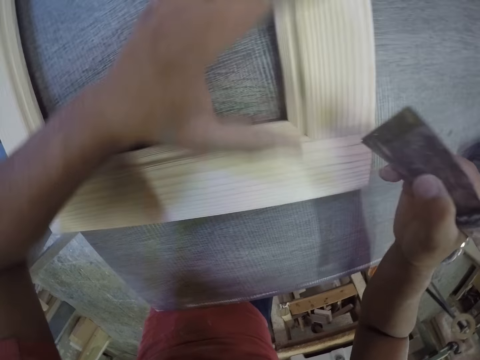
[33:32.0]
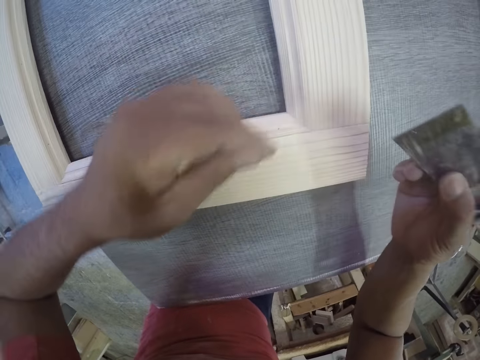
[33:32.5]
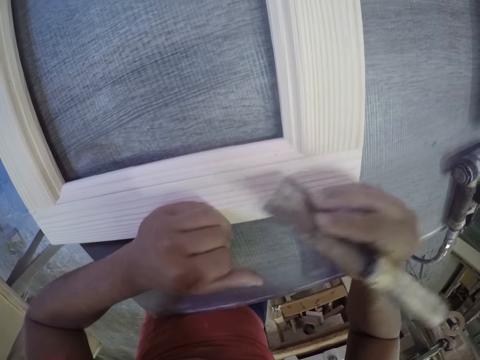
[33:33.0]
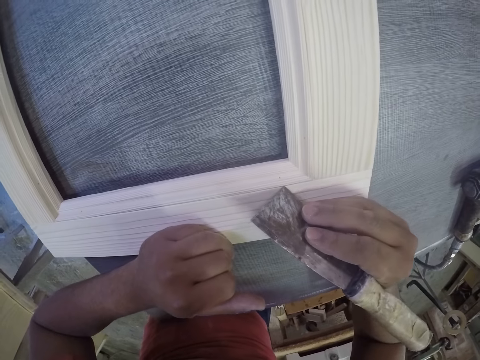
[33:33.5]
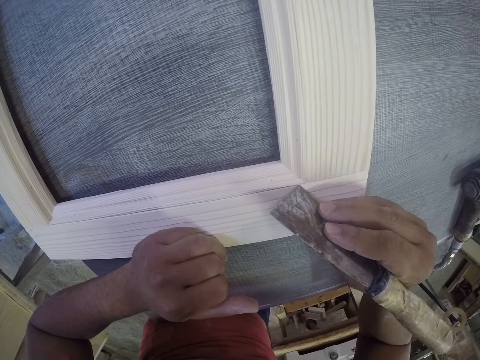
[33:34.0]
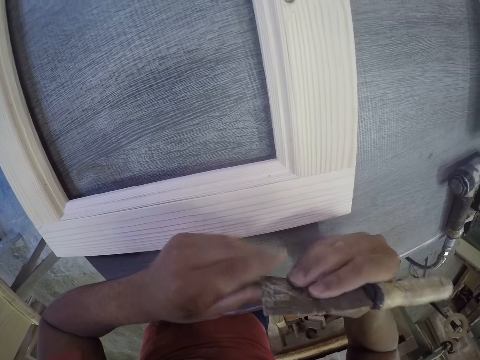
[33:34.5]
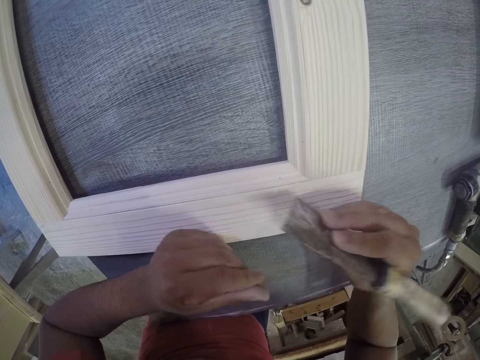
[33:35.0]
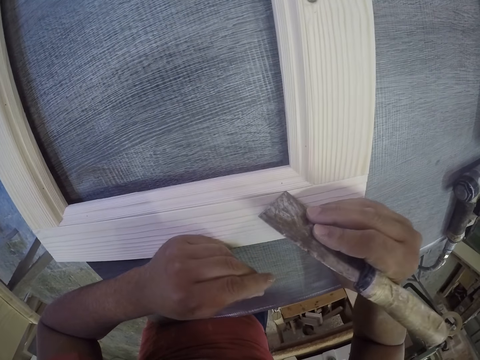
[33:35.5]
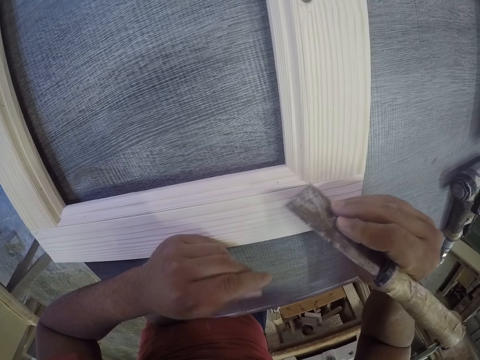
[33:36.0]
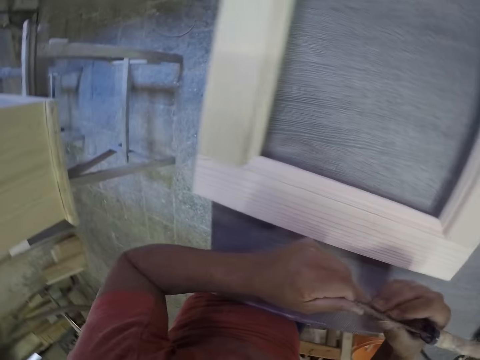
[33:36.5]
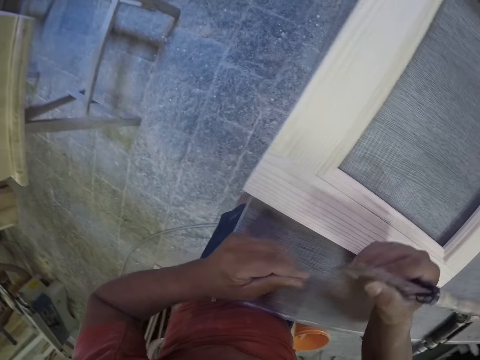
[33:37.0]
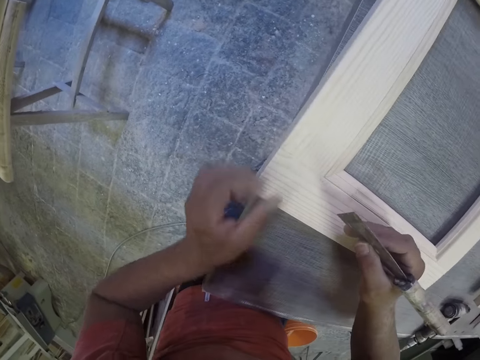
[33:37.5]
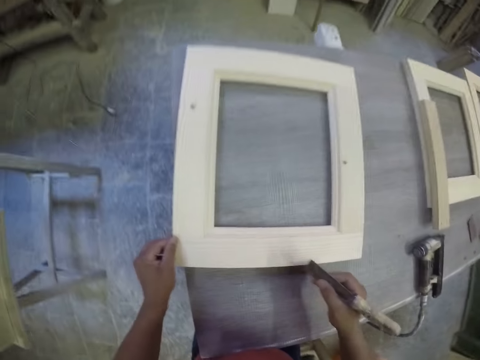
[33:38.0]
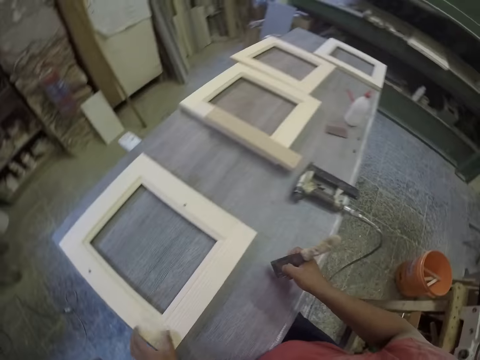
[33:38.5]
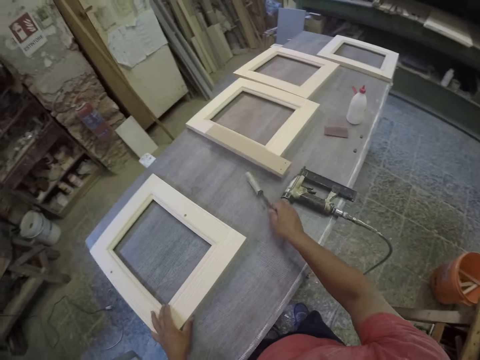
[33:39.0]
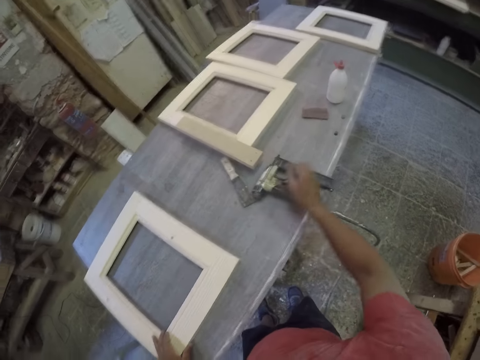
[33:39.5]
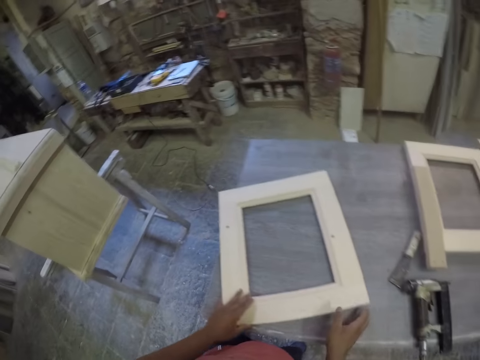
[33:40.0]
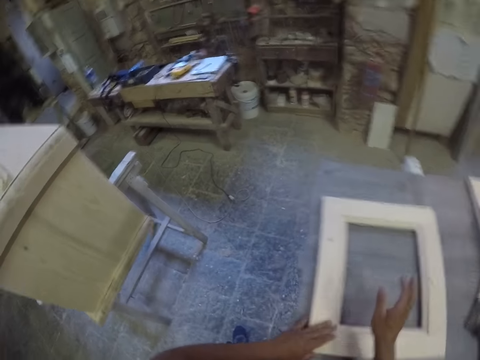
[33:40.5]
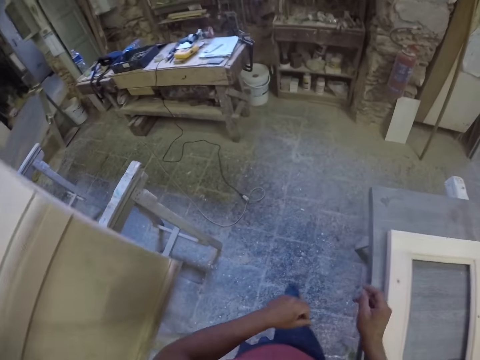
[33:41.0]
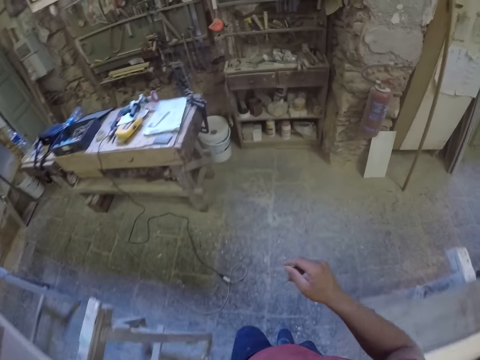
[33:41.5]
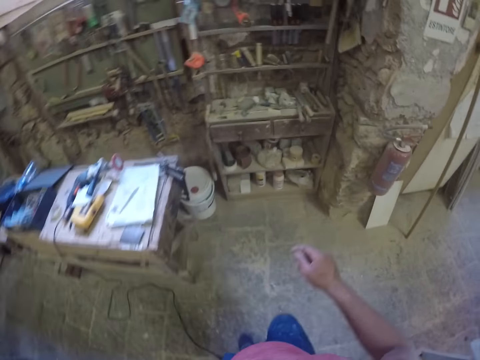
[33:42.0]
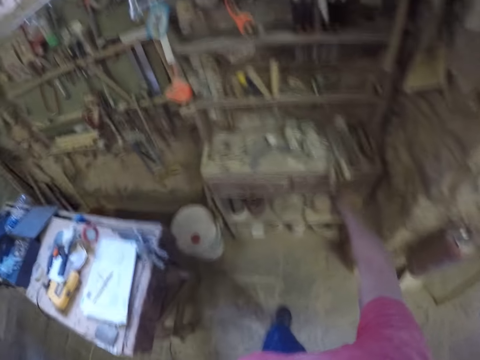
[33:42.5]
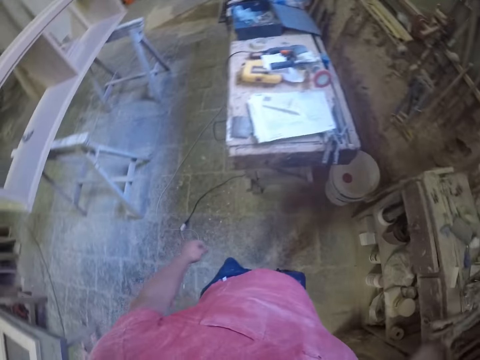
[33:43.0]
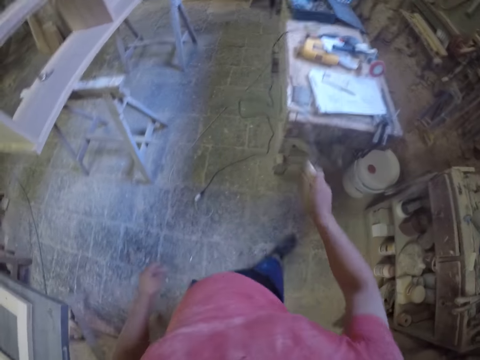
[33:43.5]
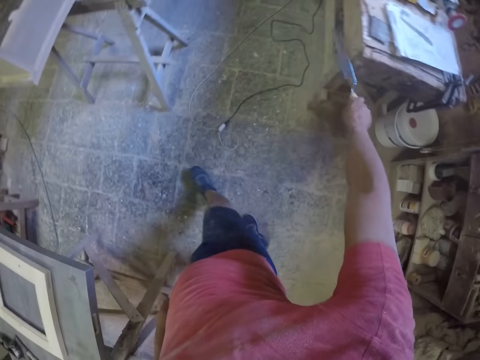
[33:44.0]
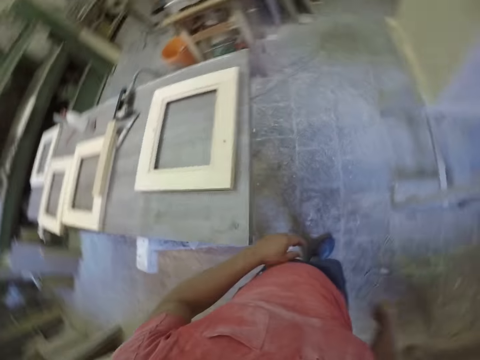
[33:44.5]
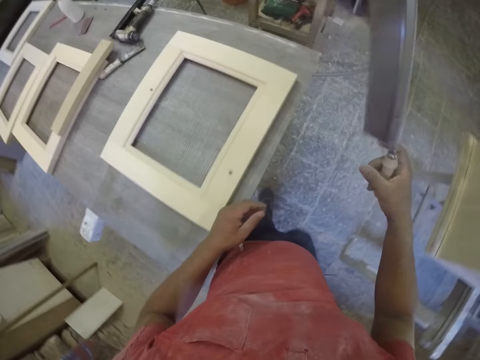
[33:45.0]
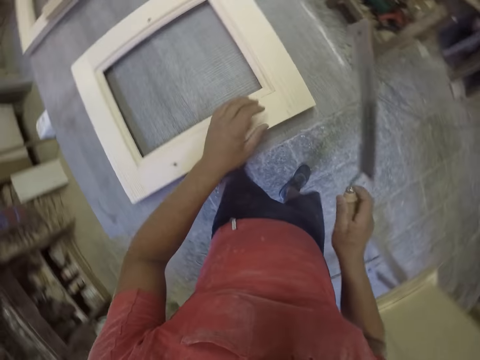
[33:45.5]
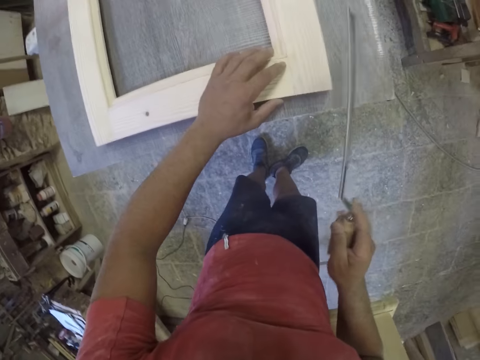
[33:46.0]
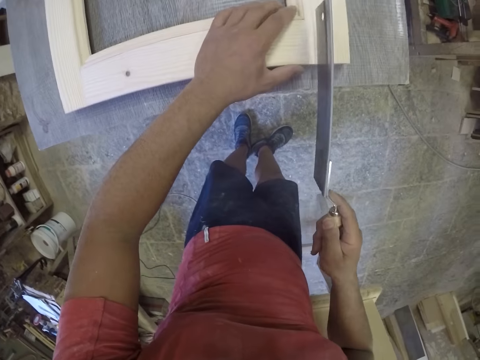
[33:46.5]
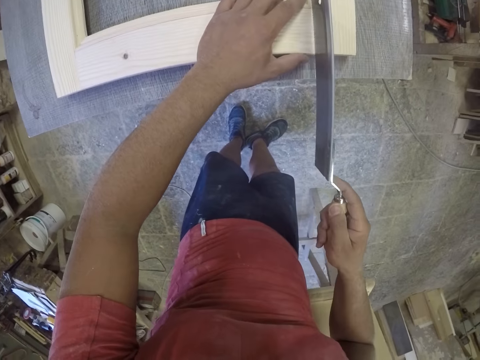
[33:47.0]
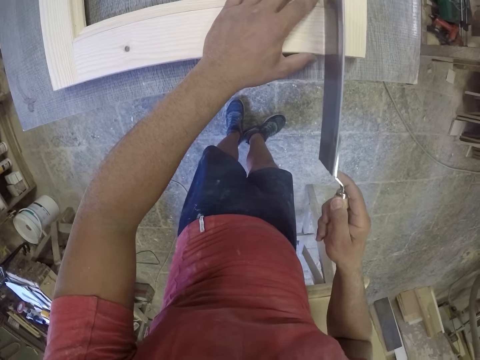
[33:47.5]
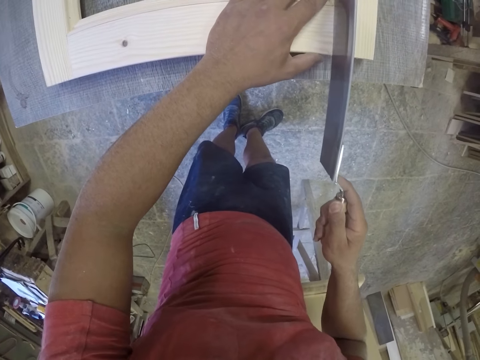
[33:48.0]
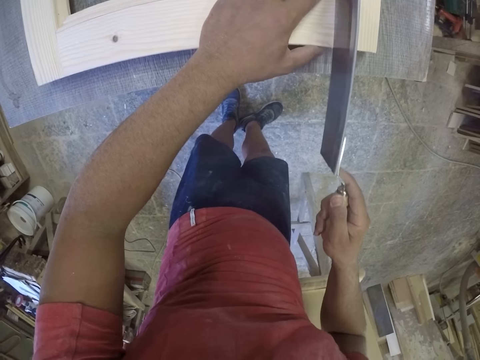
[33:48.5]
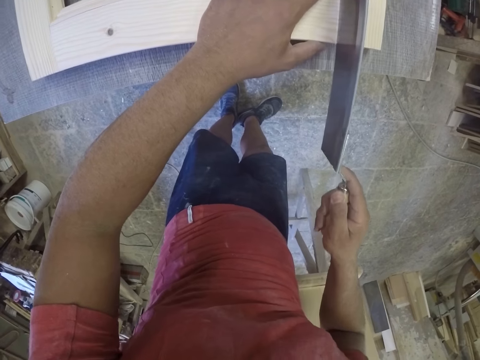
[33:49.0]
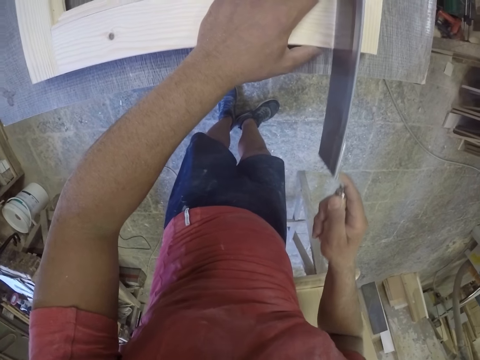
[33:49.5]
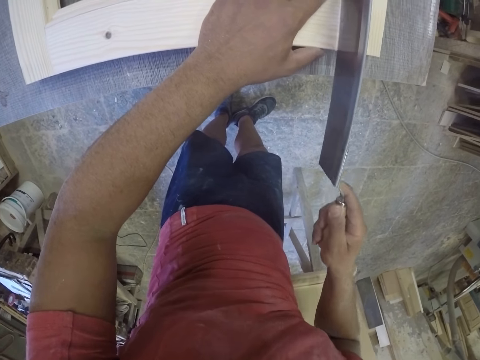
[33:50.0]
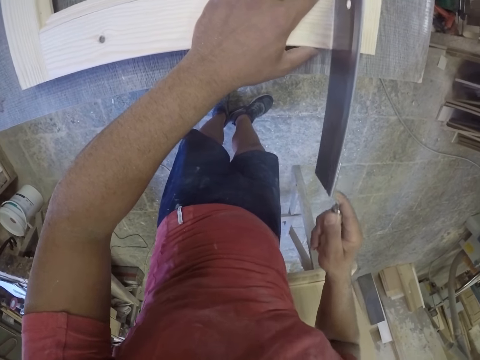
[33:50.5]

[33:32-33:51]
The camera wearer removes the excess glue. They drop the putty knife. They walk around. They pick up a hand saw. They put a mark on the frame with the saw.

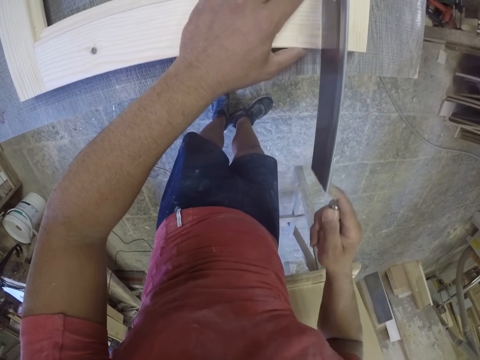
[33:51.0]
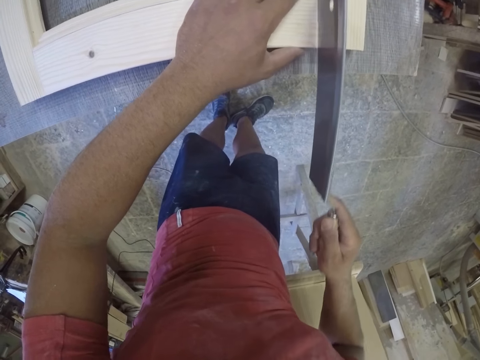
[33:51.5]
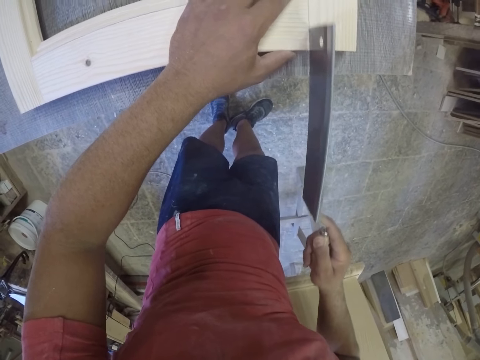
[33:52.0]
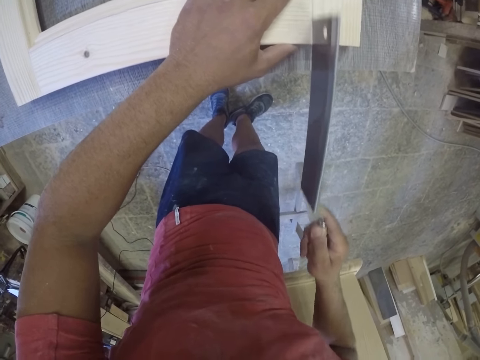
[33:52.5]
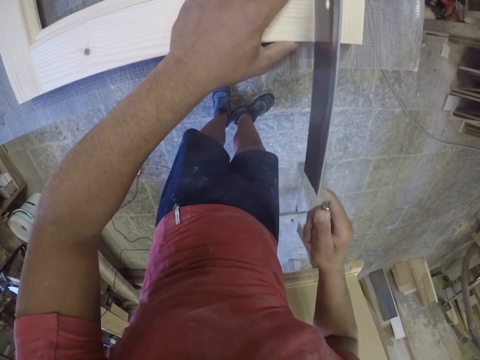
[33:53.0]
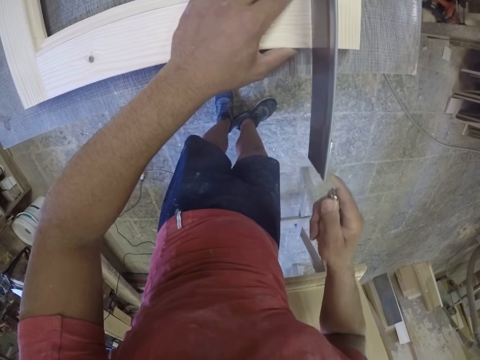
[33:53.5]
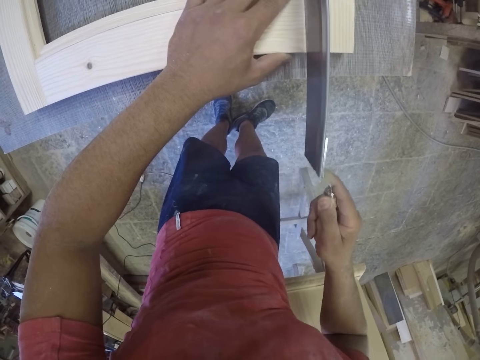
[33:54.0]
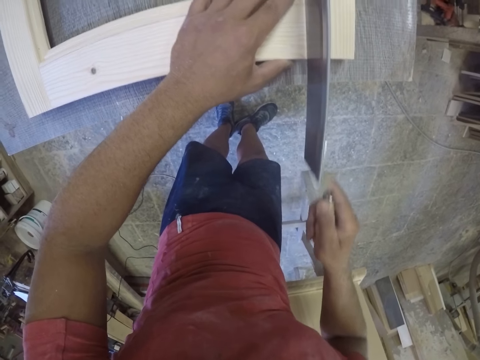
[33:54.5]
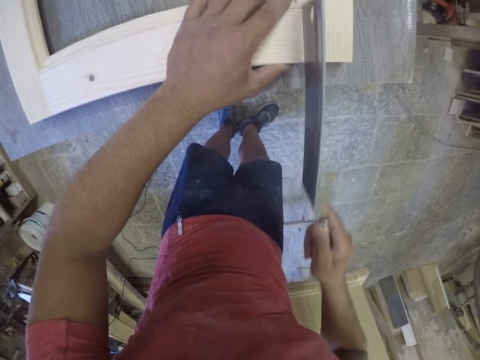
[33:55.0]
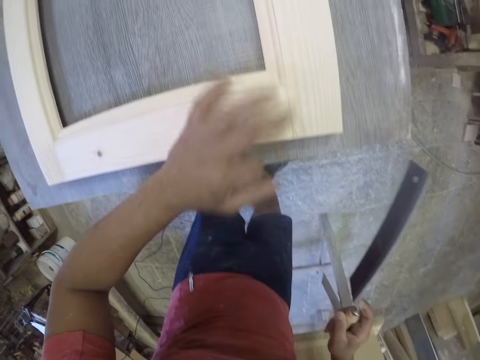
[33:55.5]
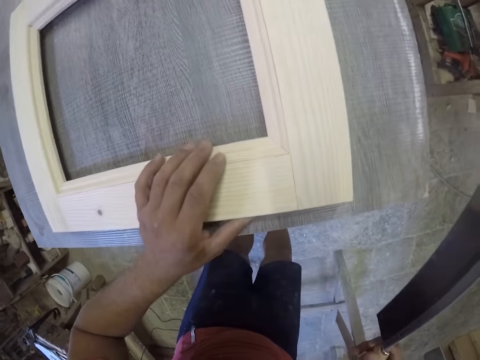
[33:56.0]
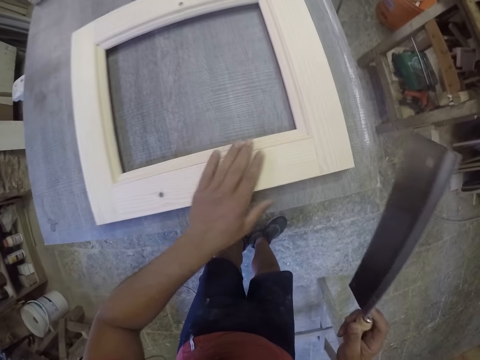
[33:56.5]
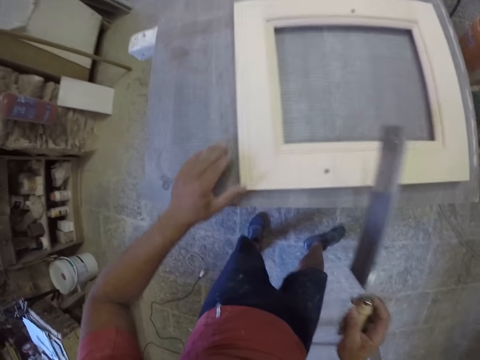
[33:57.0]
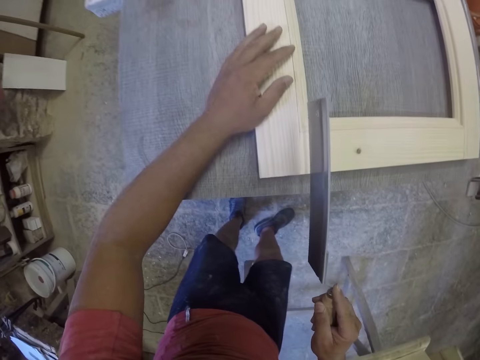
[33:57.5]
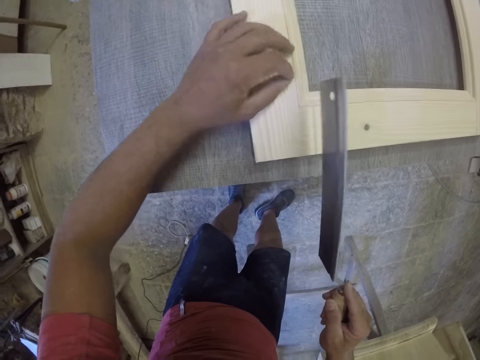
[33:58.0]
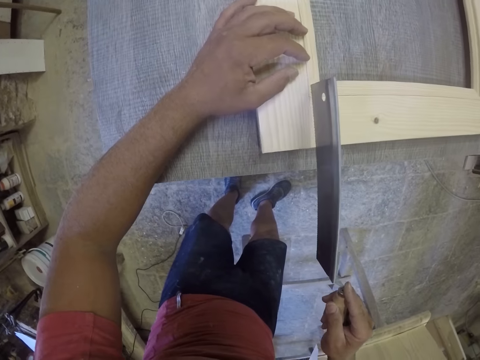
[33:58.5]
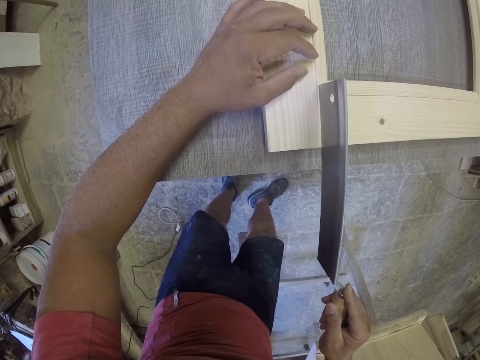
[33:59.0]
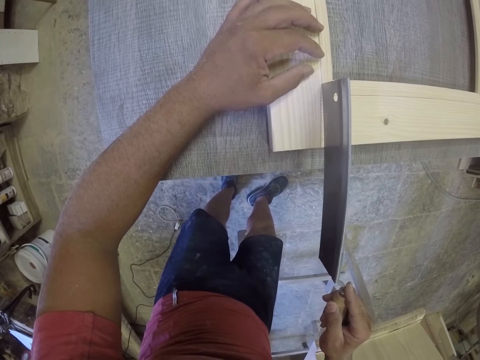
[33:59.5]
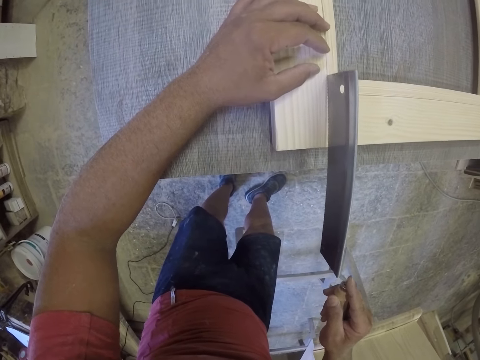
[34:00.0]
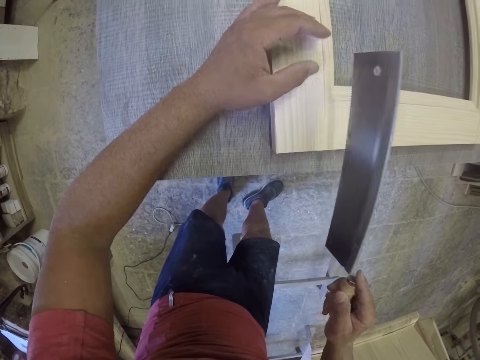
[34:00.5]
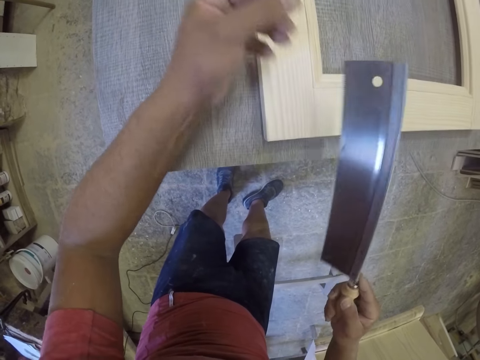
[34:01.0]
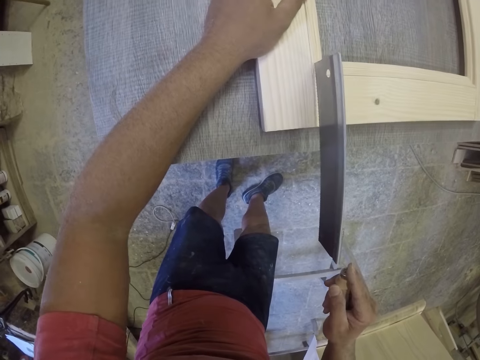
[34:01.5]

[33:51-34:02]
The camera wearer puts a mark on the frame.
